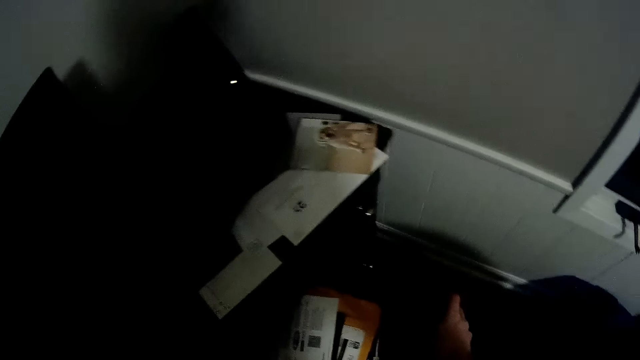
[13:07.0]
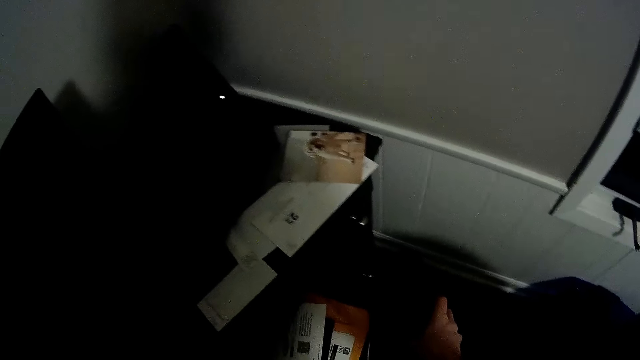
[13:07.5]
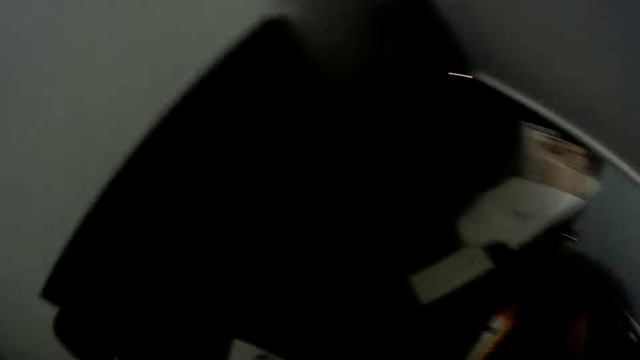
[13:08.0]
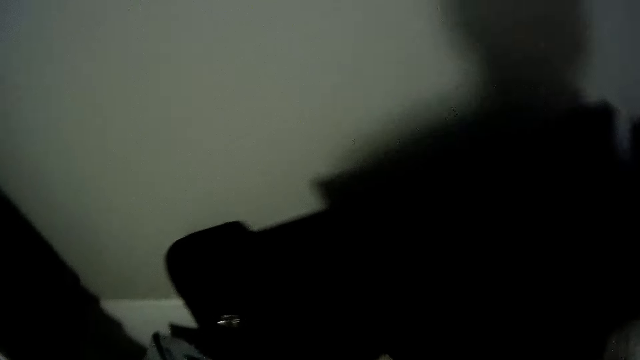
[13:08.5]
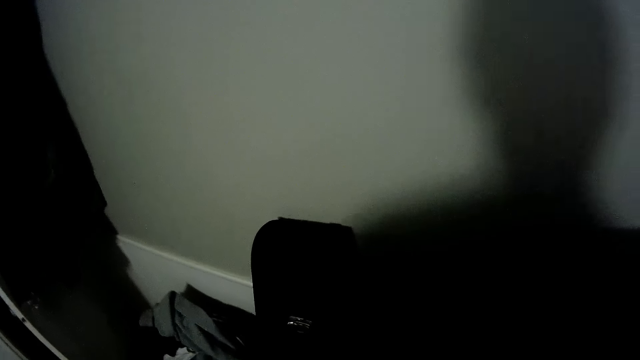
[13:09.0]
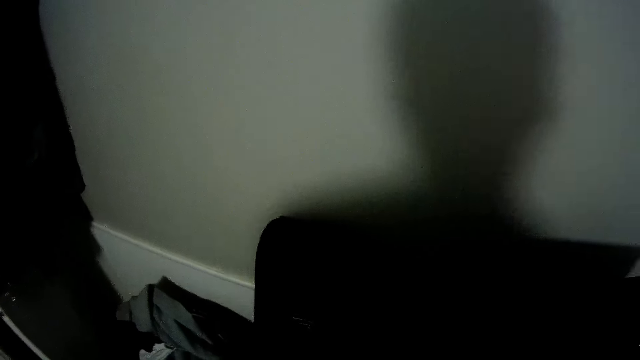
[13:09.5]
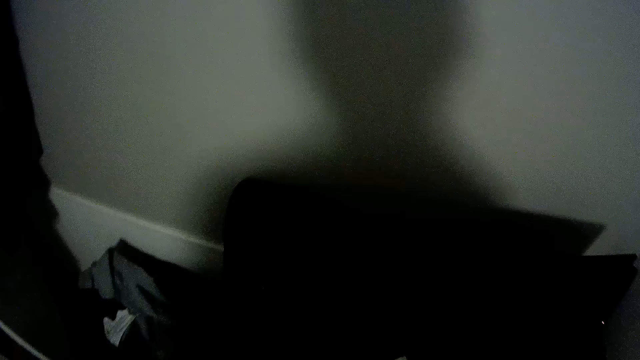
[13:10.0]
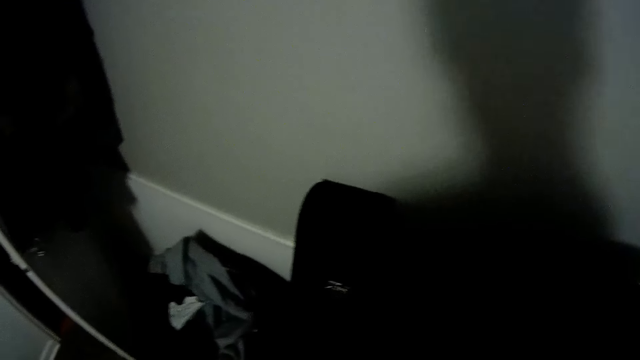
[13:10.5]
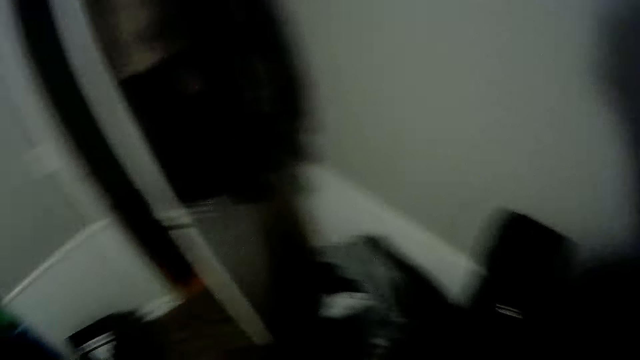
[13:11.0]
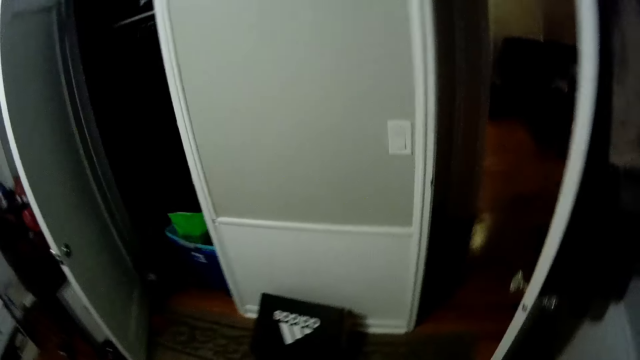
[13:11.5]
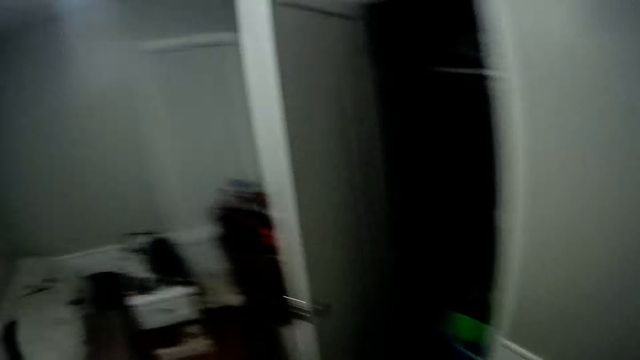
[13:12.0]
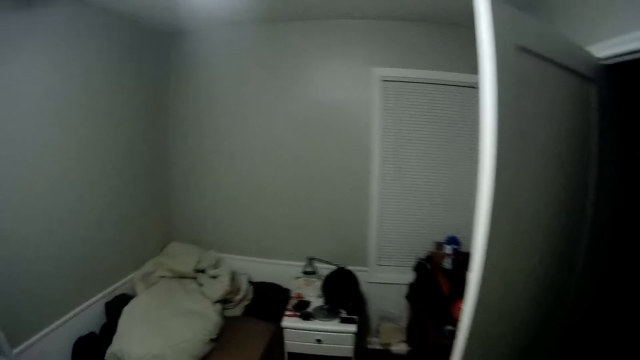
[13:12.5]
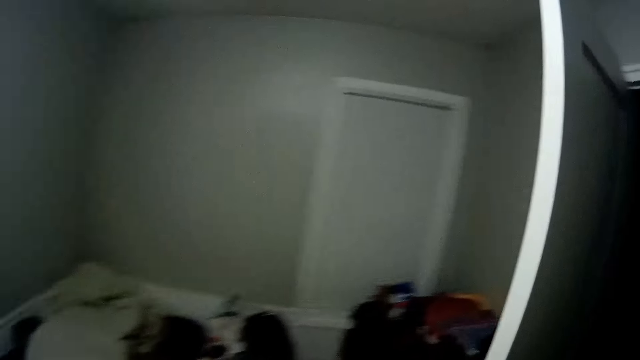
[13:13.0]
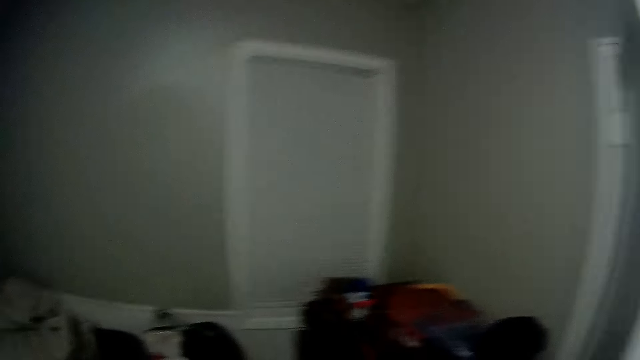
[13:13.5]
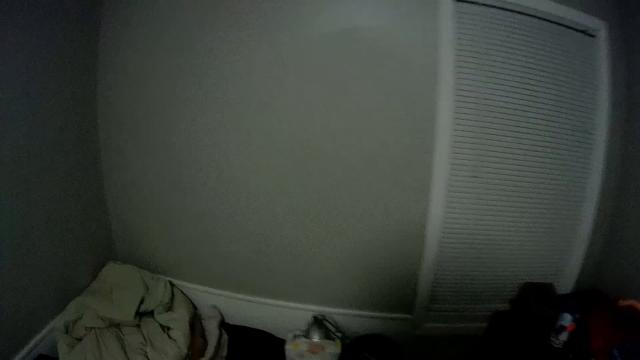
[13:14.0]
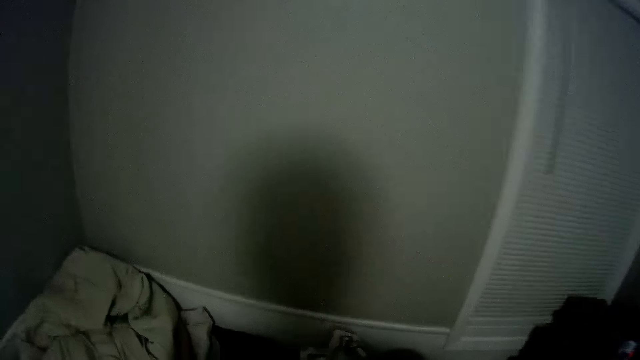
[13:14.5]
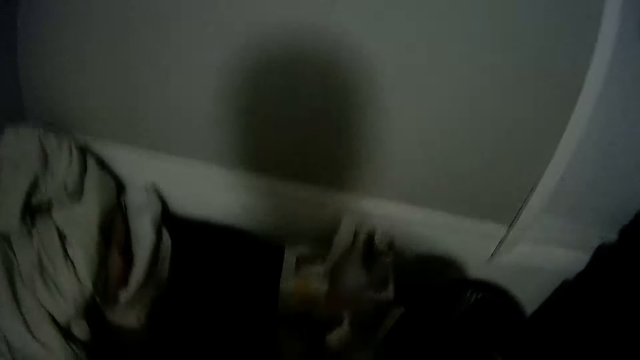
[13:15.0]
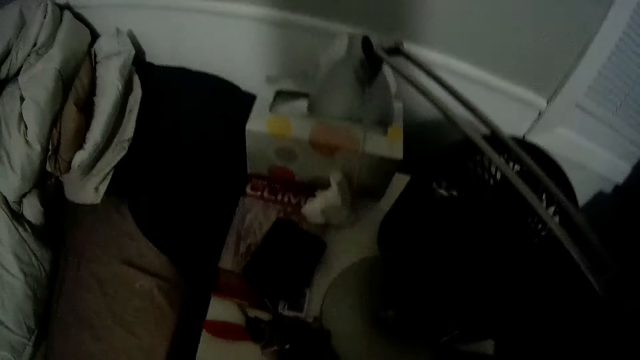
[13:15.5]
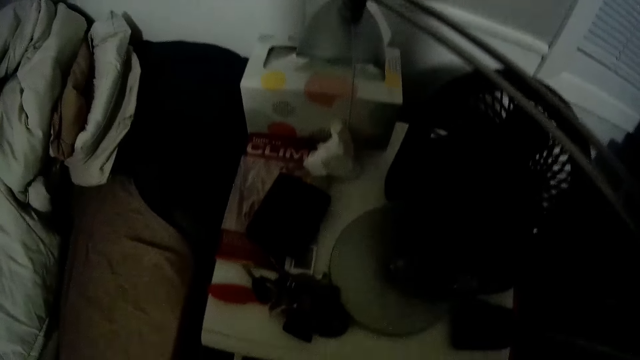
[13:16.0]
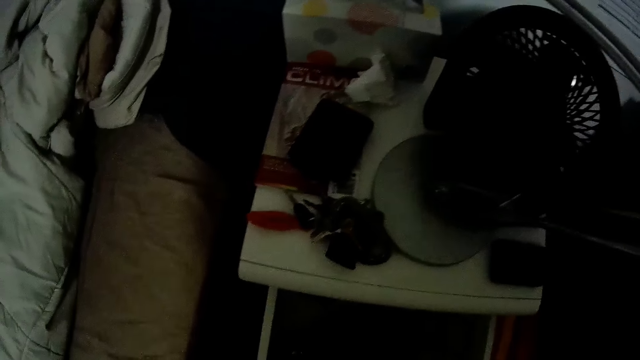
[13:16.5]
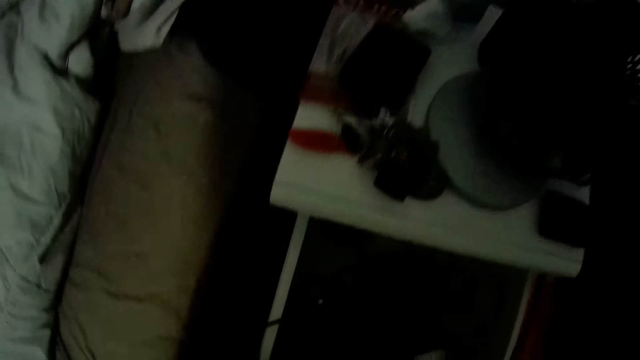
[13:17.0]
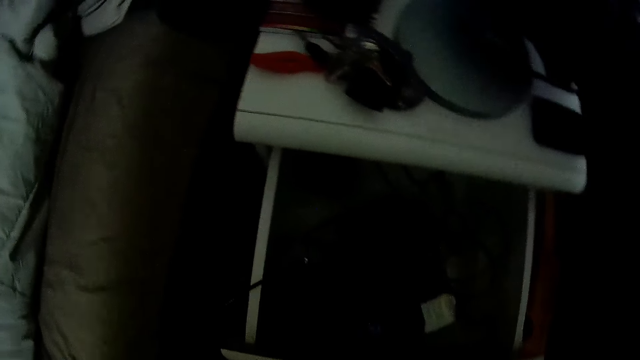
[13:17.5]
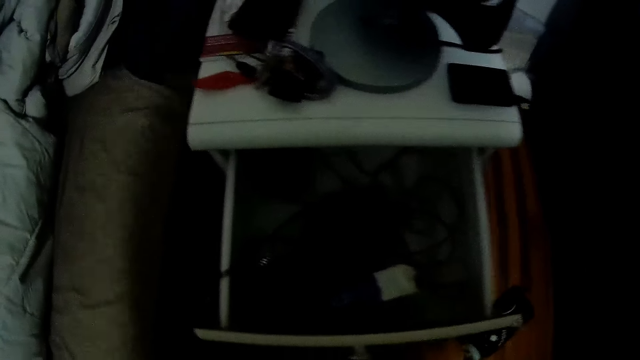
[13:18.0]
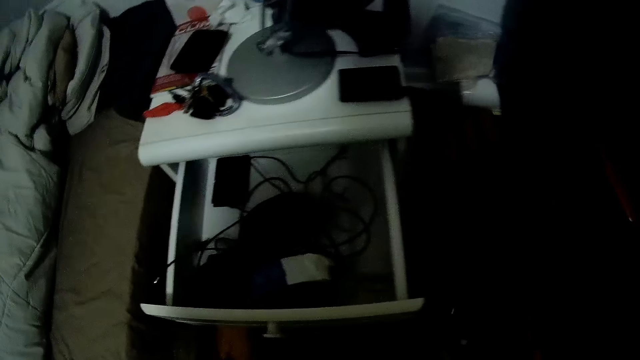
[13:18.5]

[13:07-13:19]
The camera wearer opens a drawer with his right hand. He closes the drawer. He looks around and walks. He picks something from the drawer. He opens the drawer with his left hand.

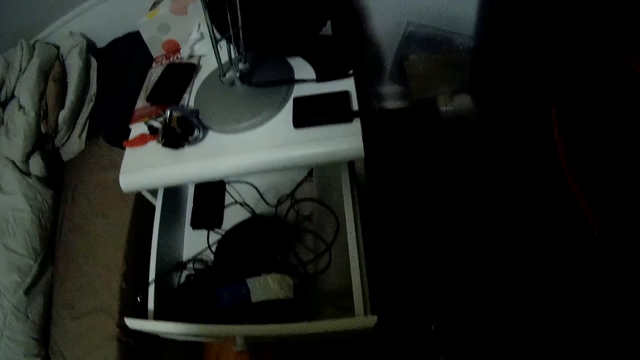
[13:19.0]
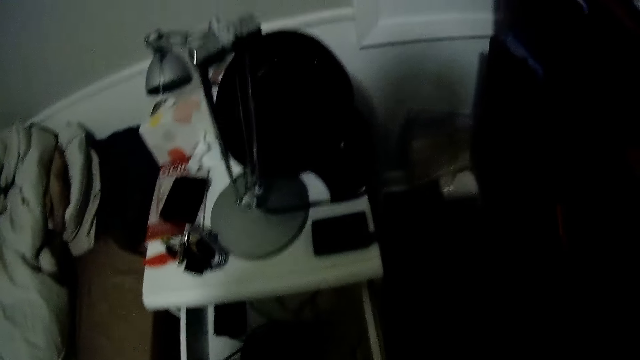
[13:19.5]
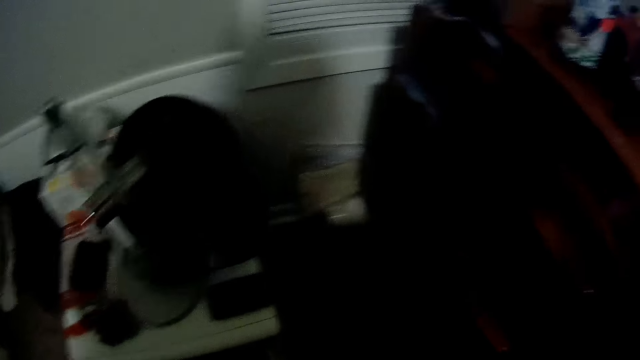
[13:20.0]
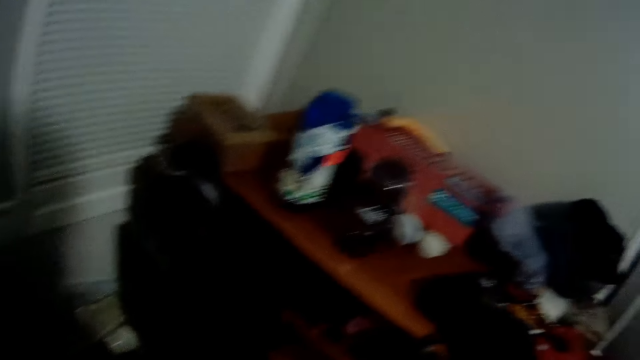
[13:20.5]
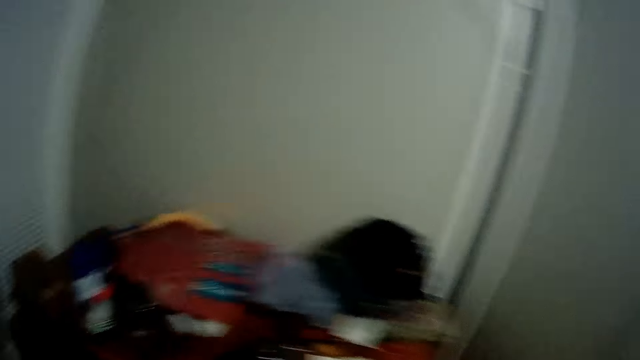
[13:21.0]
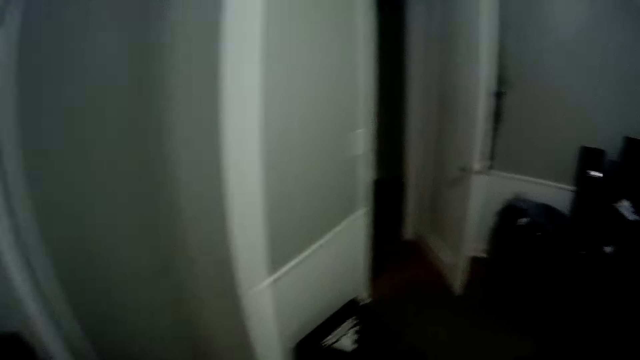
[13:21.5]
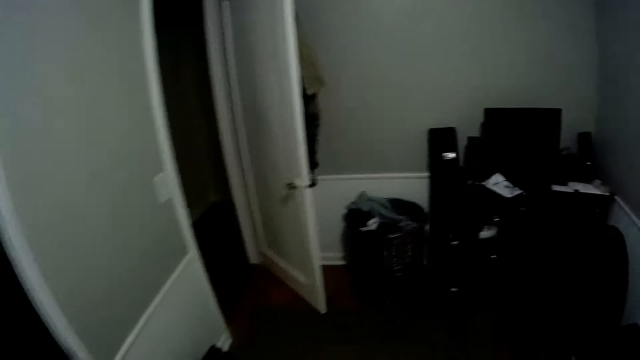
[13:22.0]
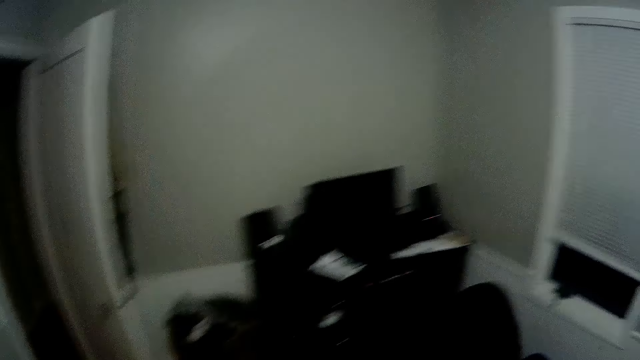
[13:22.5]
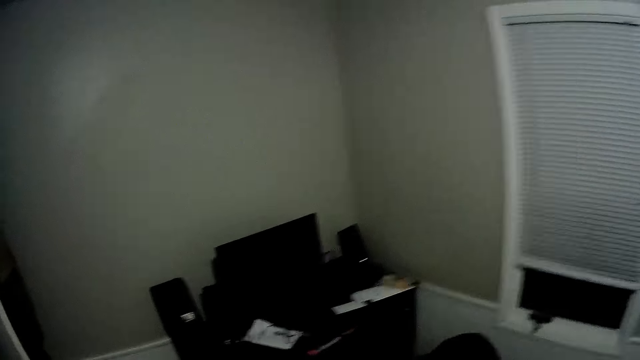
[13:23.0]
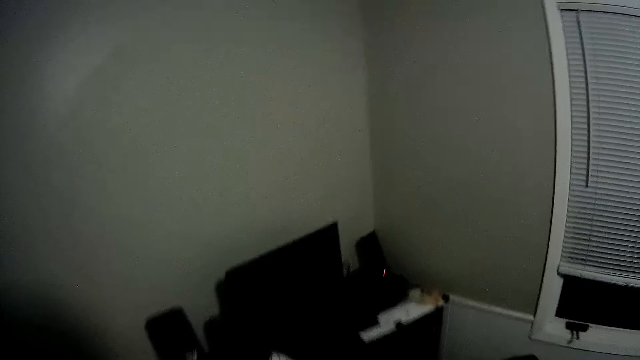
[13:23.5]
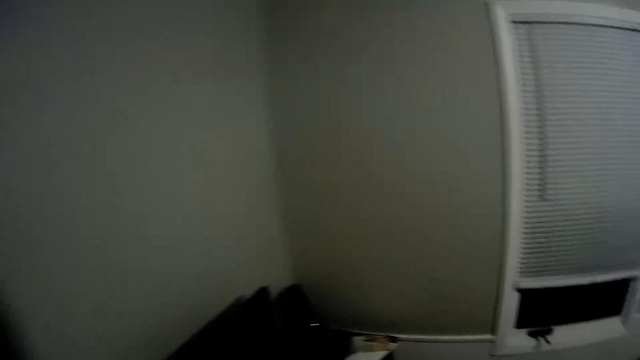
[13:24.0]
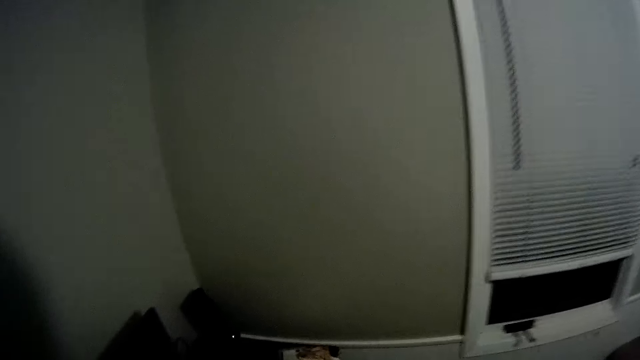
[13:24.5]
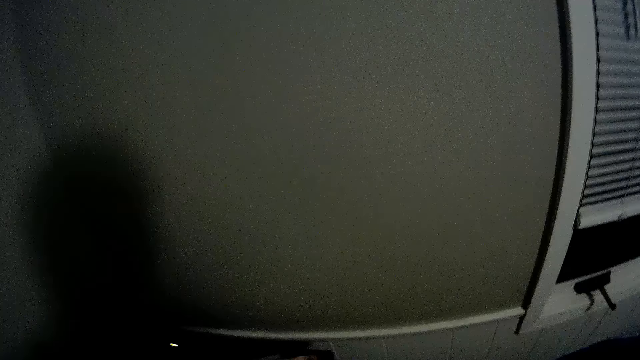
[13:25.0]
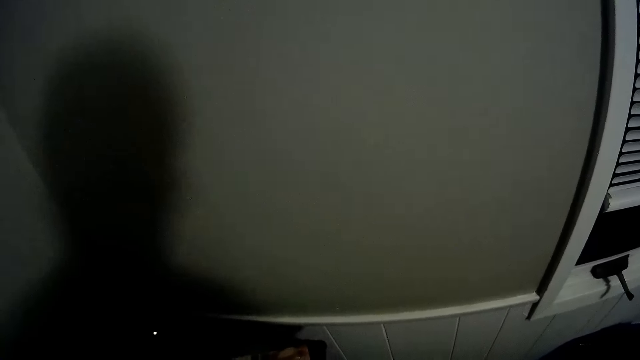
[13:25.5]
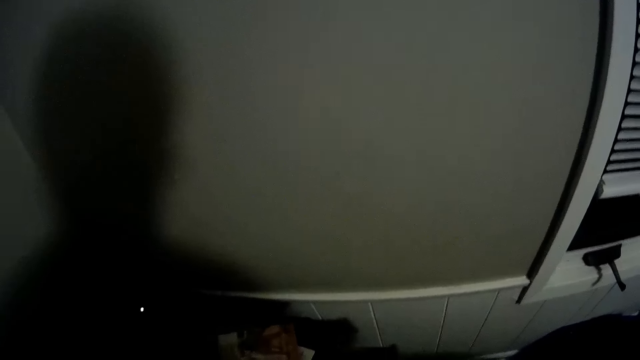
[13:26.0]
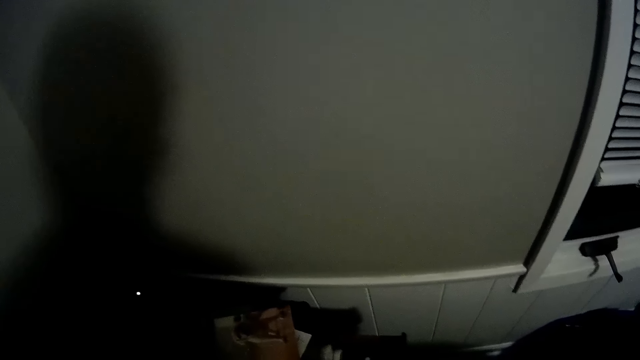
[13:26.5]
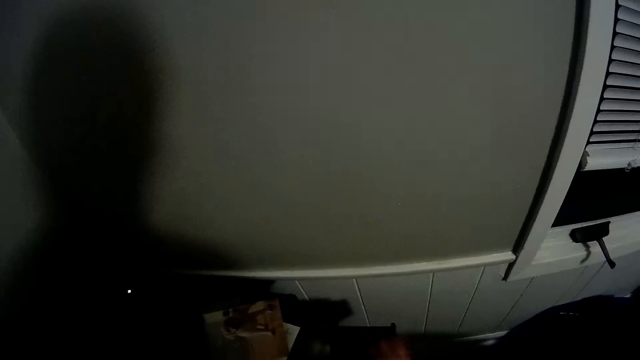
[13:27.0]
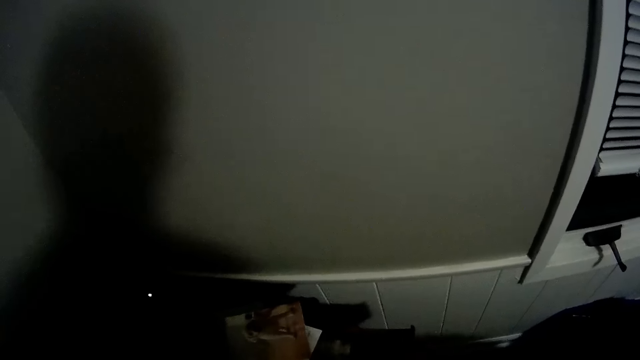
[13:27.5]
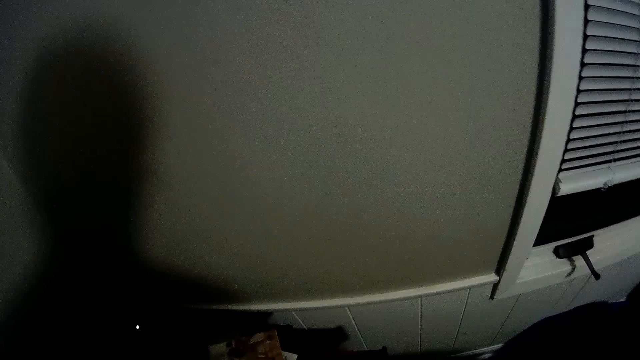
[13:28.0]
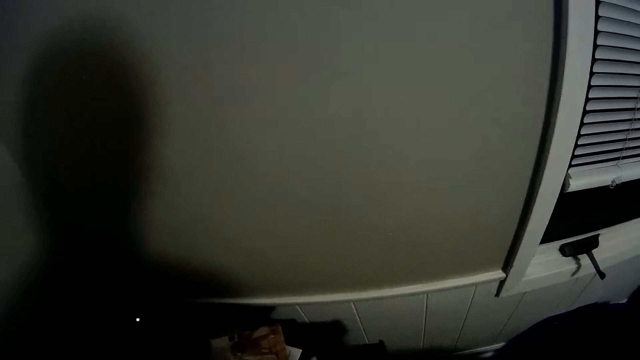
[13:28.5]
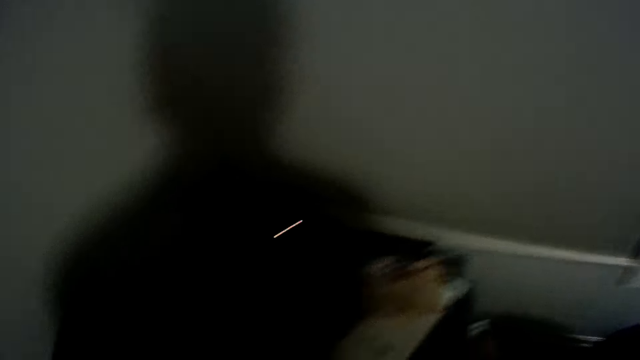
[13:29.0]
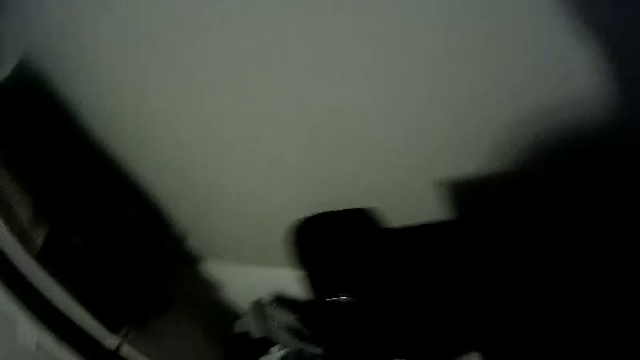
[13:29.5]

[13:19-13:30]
The camera wearer looks around and walks. He opens a drawer with his right hand. He picks something from the drawer. He closes the drawer.
